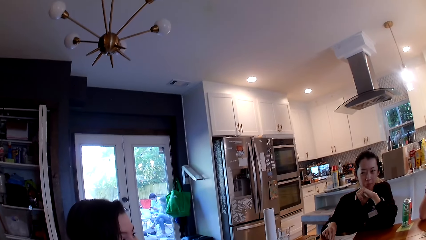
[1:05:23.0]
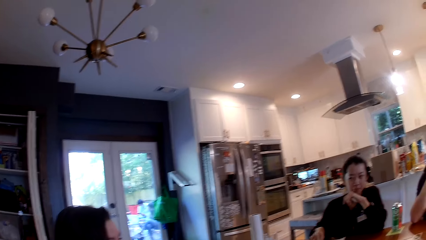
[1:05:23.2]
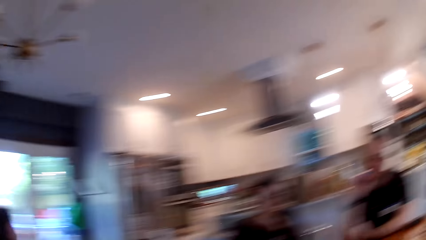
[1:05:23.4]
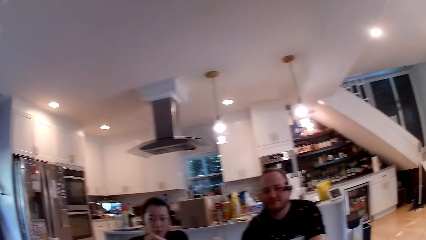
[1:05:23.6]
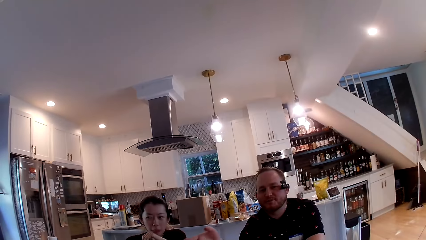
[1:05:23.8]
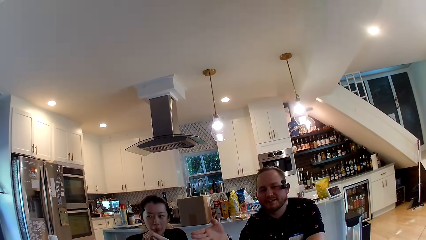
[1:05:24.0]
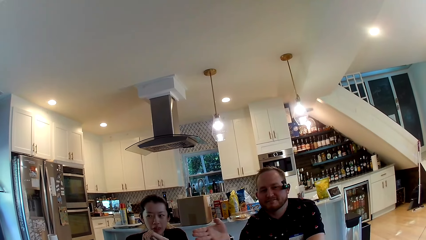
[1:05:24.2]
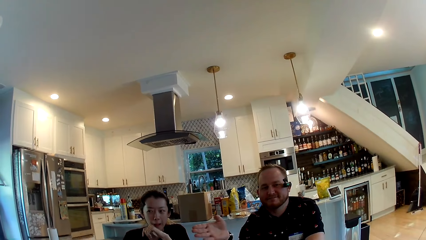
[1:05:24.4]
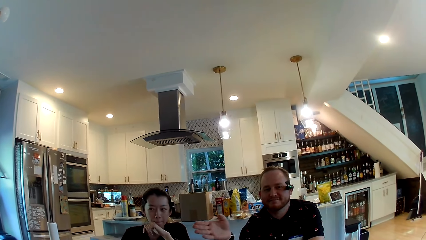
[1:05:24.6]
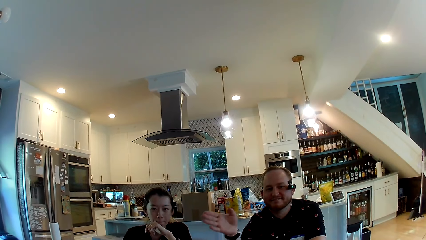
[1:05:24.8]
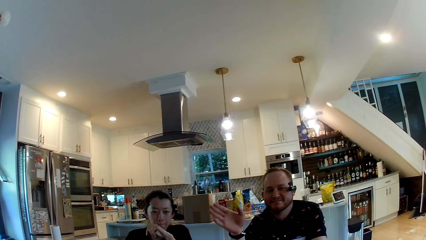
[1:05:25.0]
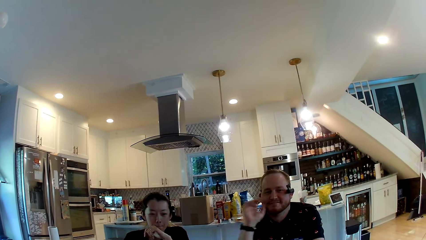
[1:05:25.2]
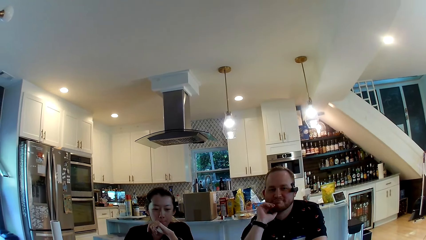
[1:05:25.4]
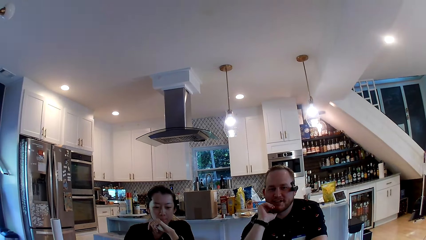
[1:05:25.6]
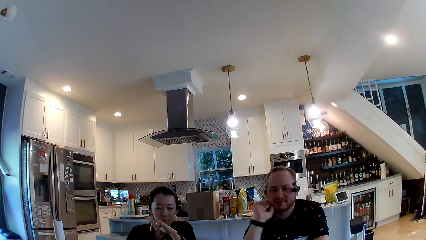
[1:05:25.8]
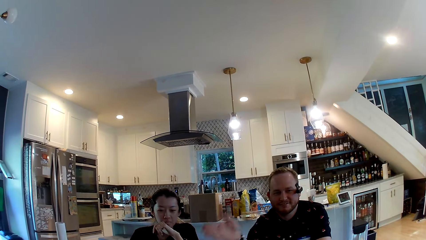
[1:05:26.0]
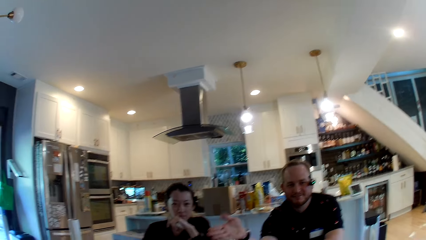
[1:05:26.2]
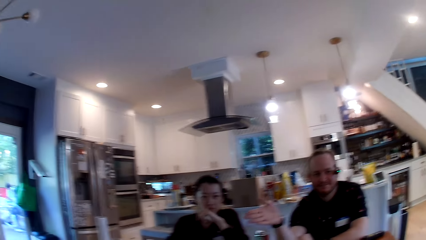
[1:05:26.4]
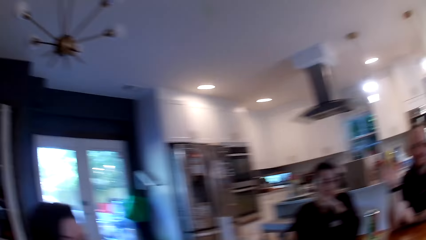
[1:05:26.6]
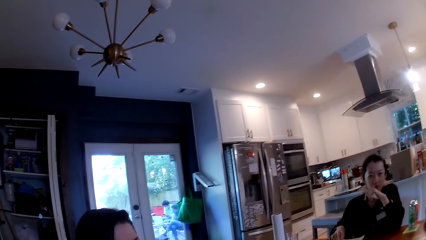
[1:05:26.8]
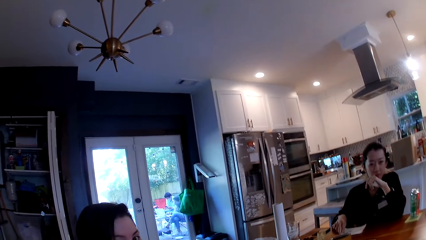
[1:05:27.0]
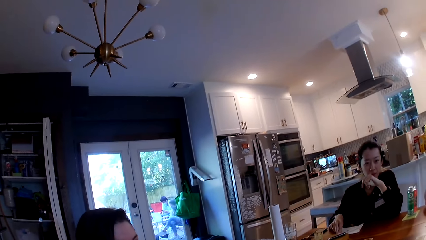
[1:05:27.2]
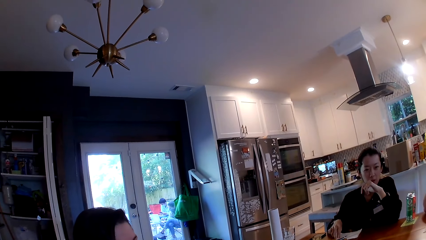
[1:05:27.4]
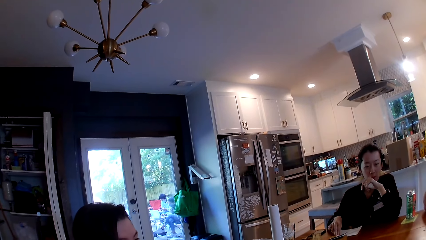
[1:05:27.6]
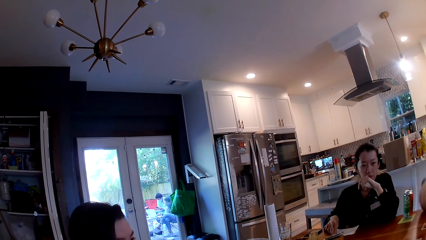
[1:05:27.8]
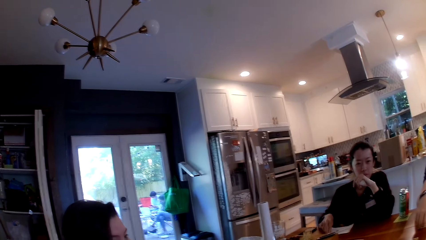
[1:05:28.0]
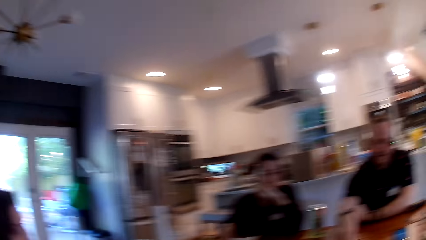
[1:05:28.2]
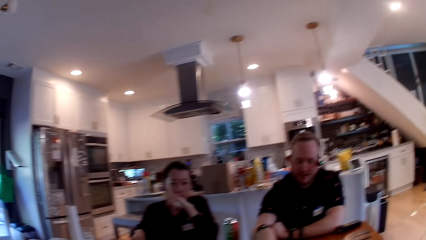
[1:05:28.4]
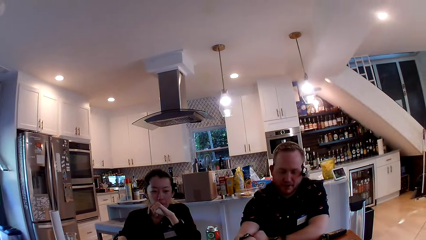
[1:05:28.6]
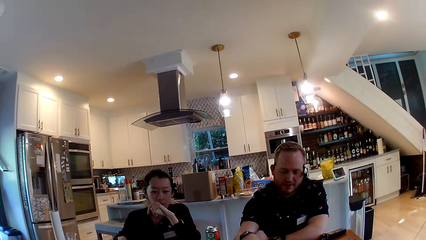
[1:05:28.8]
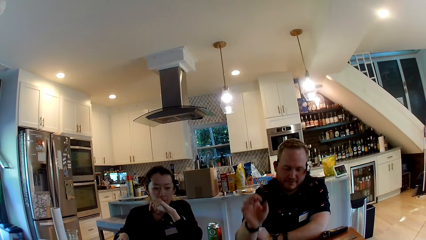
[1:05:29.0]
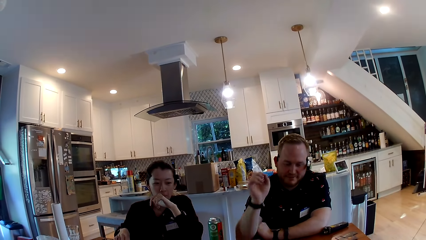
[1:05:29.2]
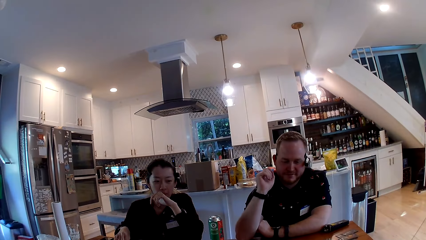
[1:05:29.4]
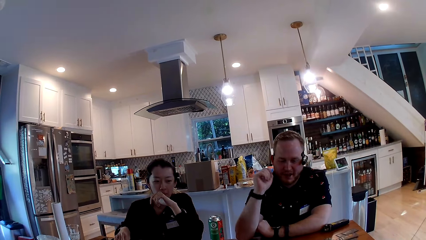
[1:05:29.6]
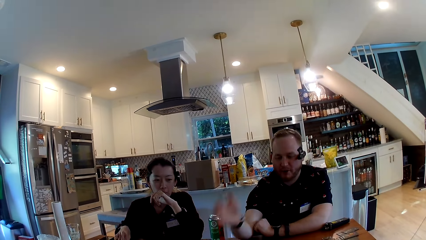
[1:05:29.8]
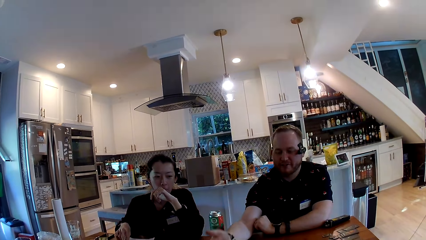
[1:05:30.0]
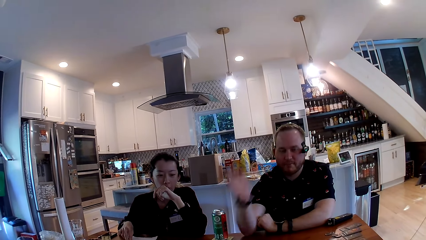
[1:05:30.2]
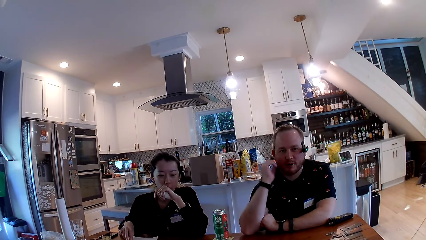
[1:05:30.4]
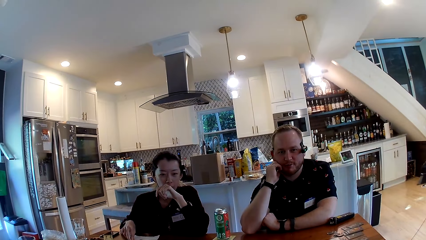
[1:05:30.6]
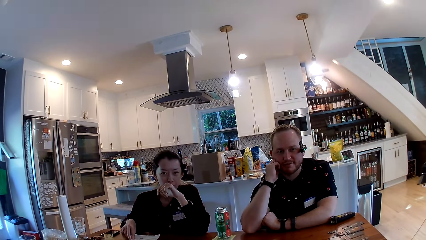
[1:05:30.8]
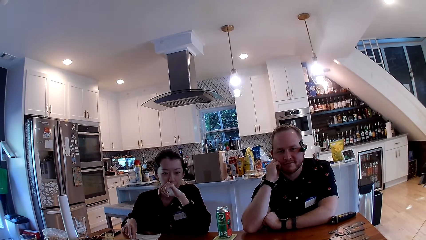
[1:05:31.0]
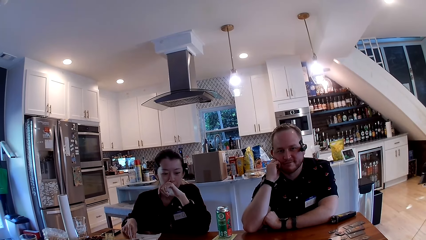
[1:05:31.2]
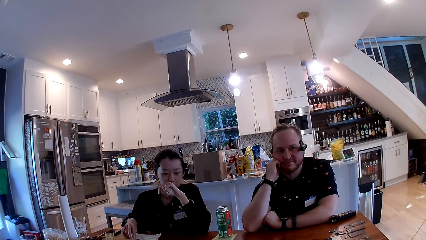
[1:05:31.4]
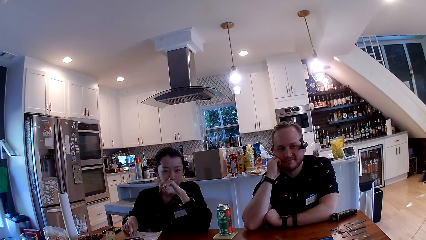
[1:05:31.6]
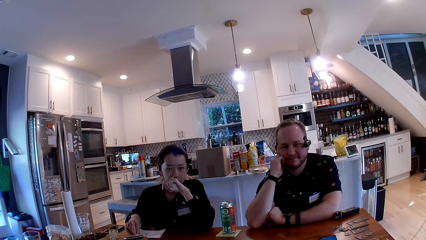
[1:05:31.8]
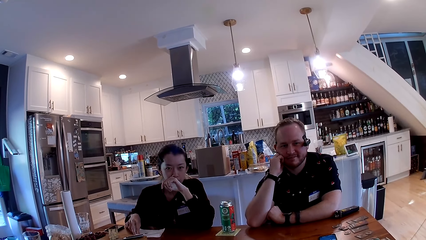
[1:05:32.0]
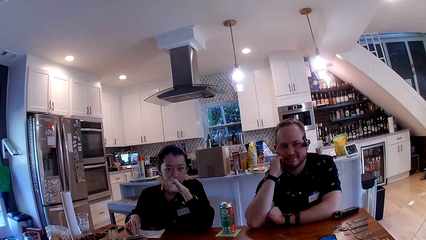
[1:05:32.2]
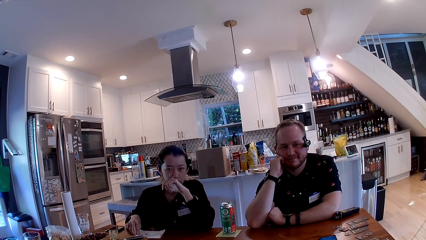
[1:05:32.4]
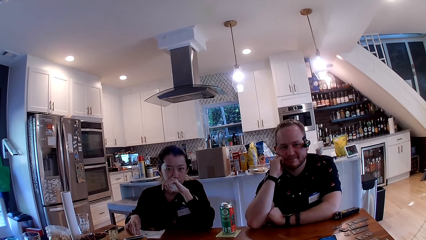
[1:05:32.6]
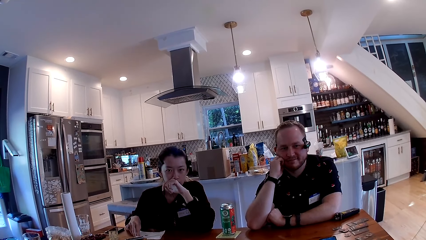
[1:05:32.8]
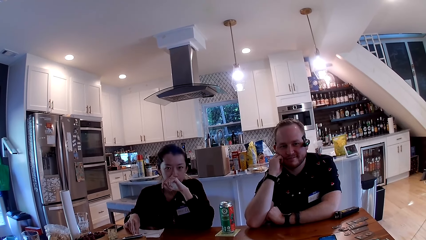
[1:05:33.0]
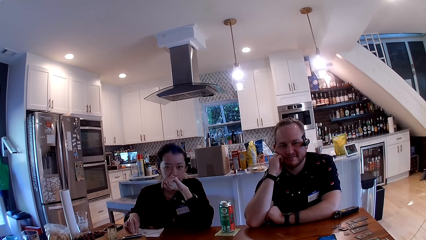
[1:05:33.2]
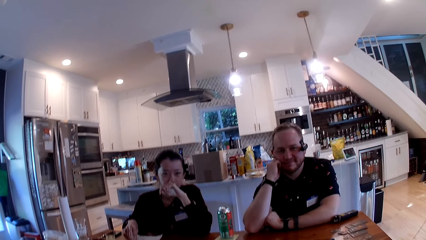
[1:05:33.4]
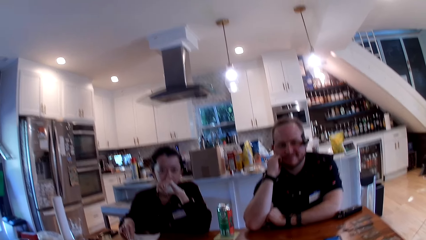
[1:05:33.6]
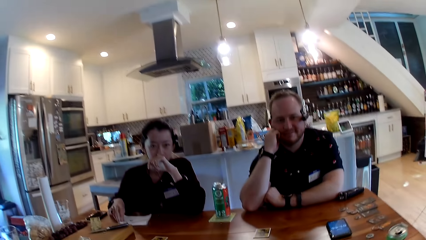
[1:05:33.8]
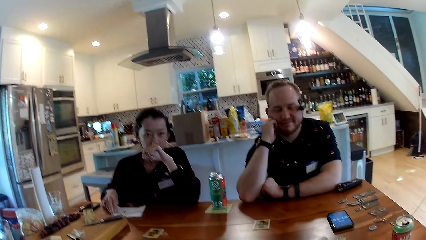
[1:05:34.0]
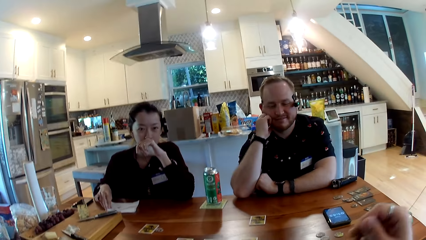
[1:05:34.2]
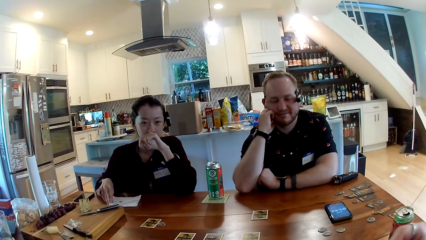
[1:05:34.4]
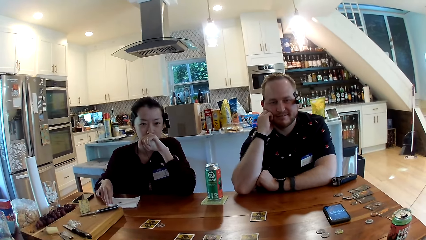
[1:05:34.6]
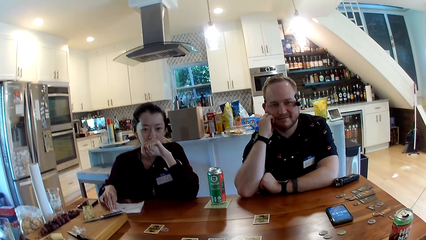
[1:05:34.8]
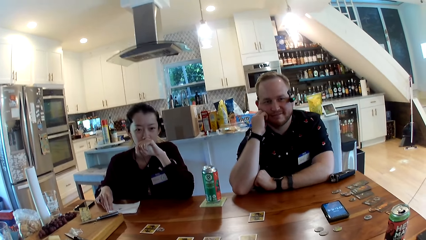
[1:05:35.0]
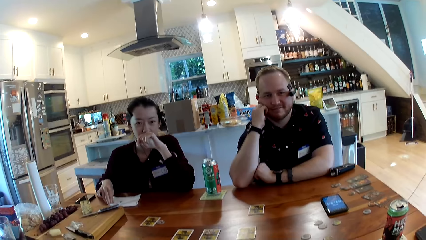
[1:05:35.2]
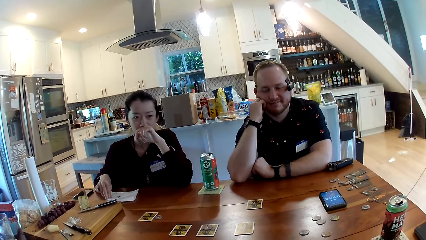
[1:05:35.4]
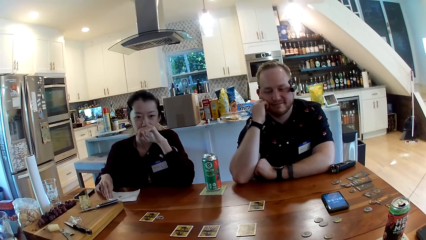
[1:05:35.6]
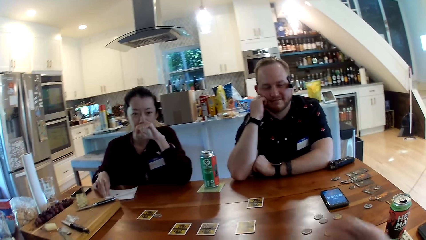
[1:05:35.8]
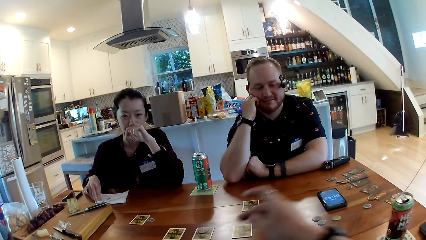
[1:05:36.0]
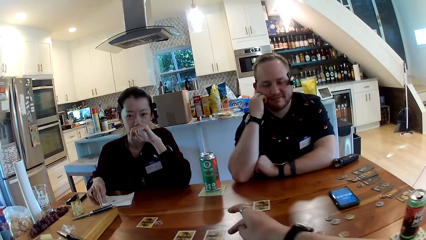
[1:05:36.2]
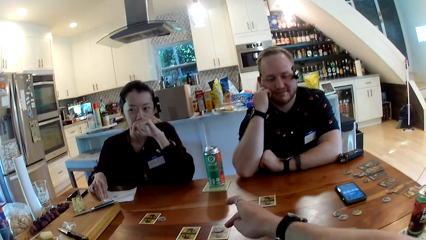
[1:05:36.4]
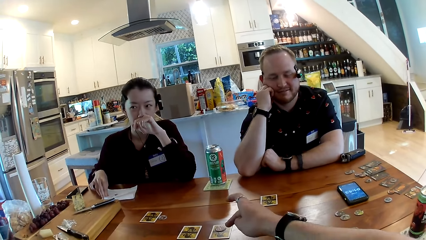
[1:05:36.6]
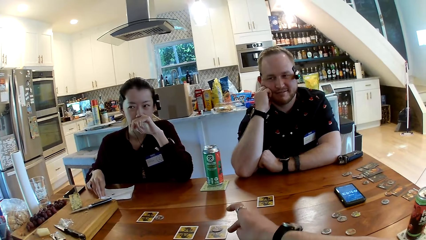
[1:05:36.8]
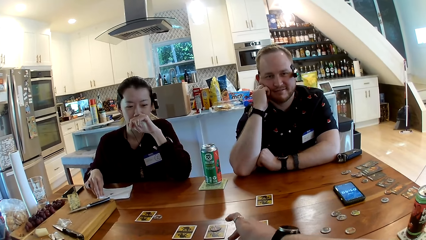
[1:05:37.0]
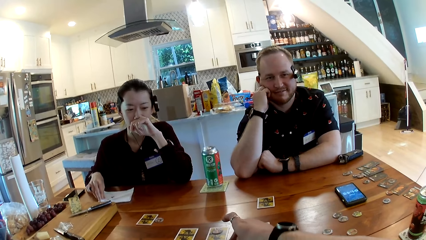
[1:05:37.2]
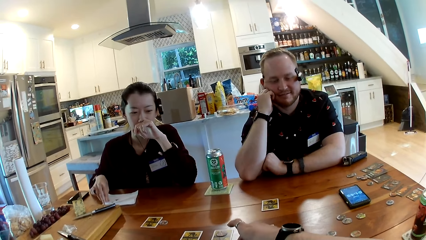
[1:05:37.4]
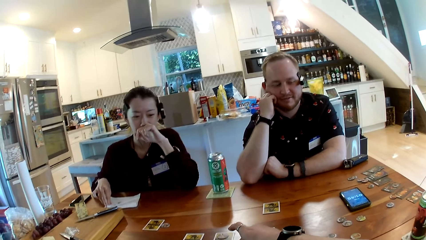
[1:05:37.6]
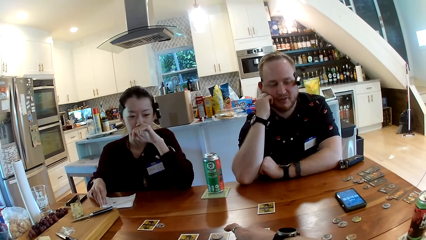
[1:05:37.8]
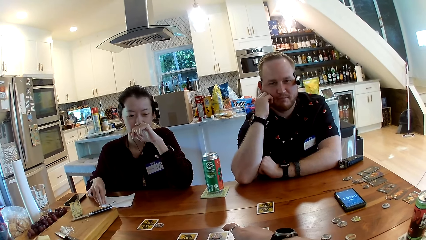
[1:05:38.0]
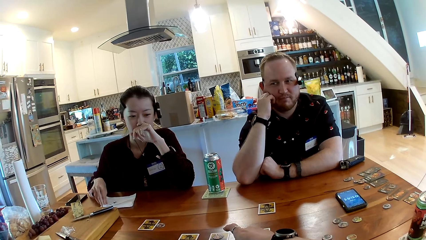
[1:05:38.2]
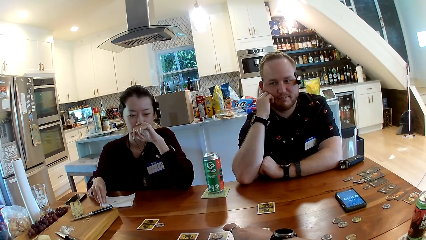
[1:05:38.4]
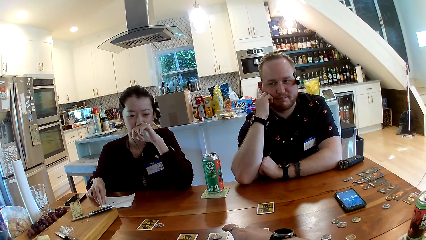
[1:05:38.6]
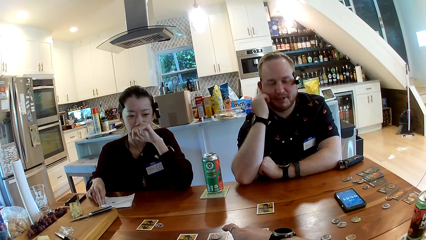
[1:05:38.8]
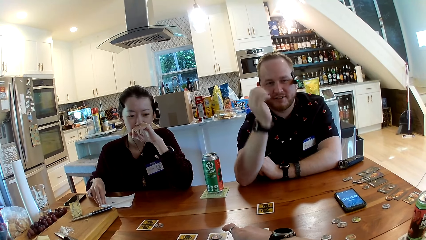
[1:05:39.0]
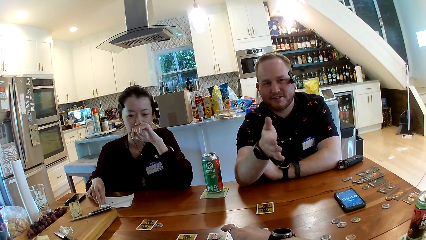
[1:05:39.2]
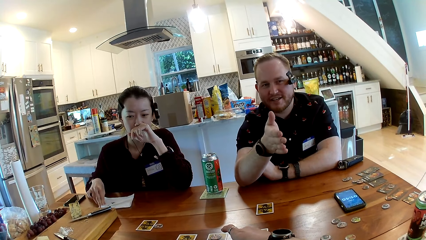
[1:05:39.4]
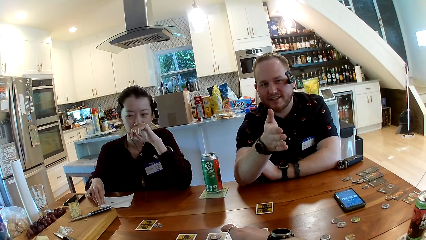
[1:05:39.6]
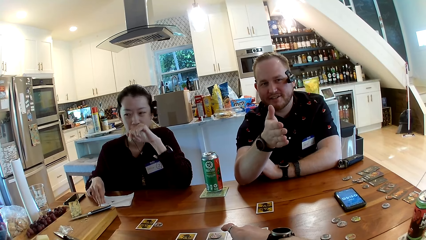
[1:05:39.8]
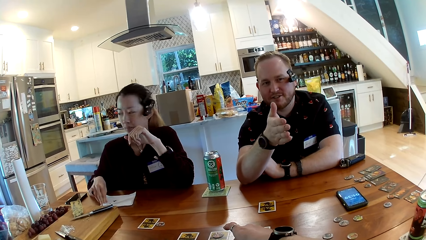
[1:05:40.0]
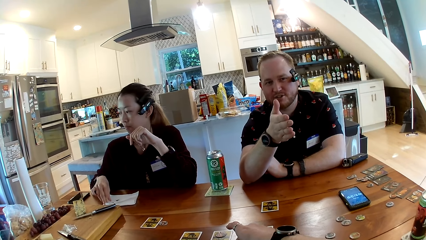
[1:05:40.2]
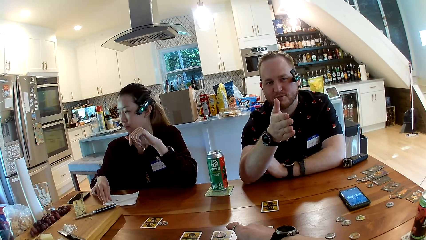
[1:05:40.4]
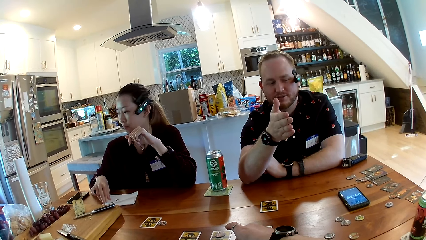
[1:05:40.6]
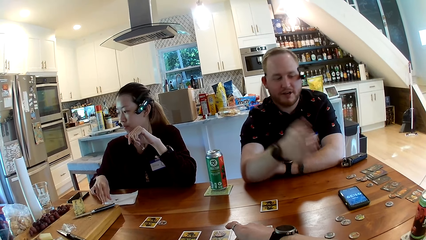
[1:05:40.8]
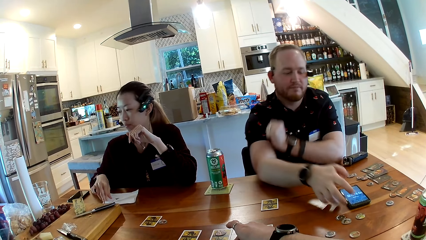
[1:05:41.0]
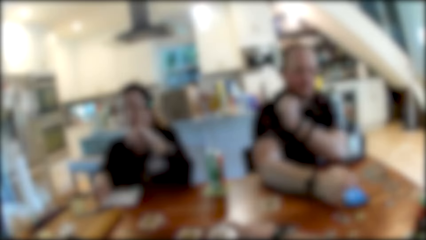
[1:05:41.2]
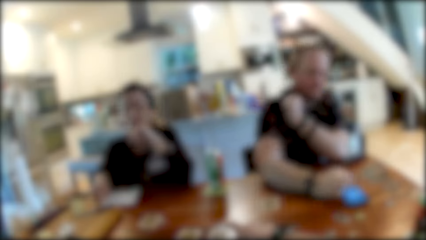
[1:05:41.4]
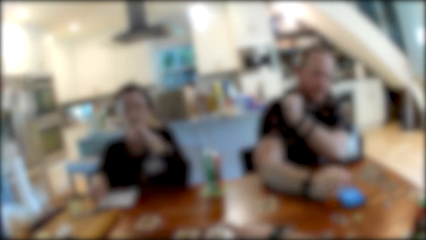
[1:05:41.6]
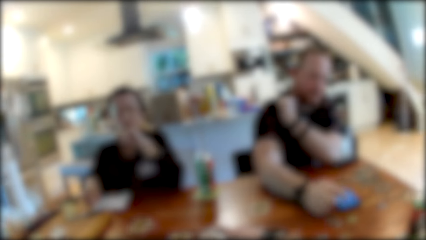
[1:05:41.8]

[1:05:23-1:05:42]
The man stretches his right hand towards the woman. The camera wearer talks to a man. The first man touches his face with his right hand, stretches his right hand towards the woman, adjusts a card on the table with his right hand, stretches his right hand towards the cards on the table and touches his face with his right hand. Another woman touches her face with her left hand. The camera wearer touches a card on the table with his right hand. The first man stretches his right hand towards the camera wearer. The other woman removes her left hand from her face. The first man presses a smartphone on the table with his right hand.
